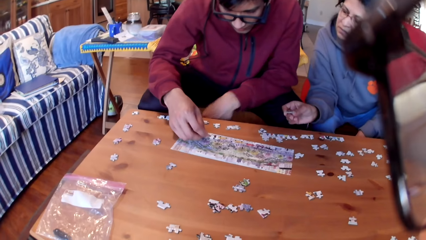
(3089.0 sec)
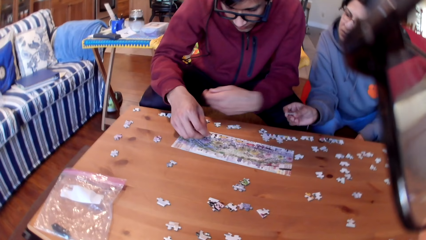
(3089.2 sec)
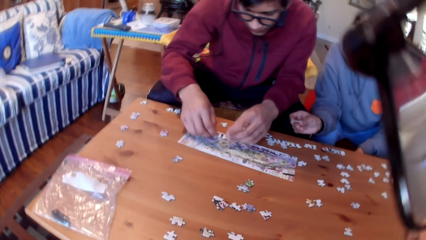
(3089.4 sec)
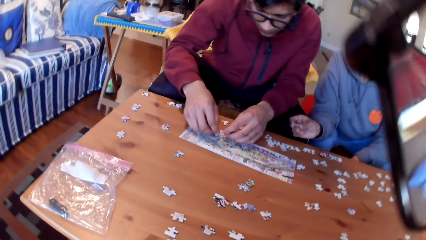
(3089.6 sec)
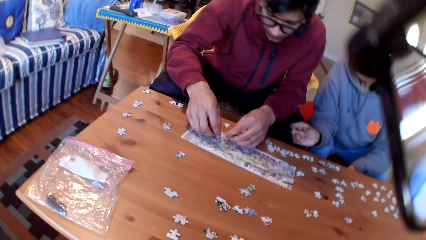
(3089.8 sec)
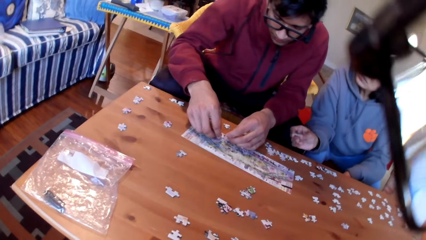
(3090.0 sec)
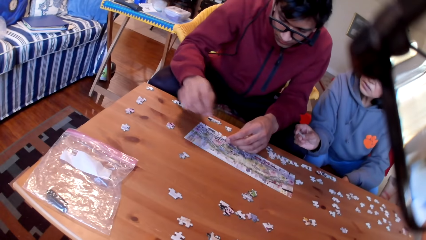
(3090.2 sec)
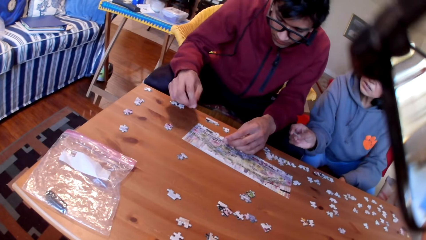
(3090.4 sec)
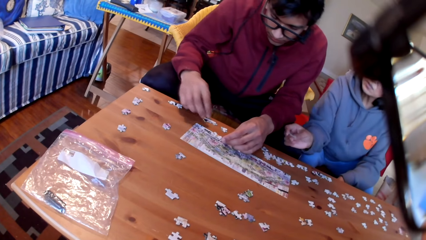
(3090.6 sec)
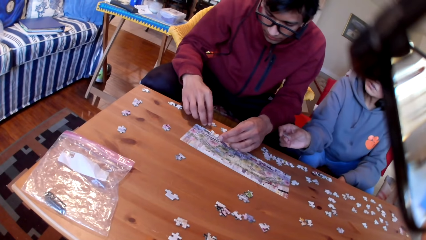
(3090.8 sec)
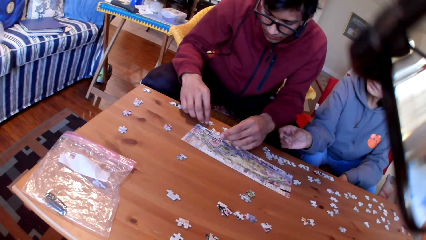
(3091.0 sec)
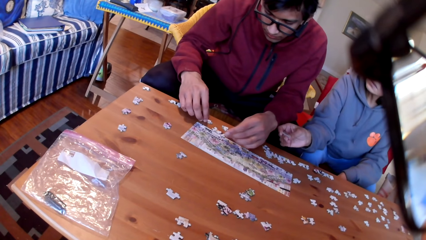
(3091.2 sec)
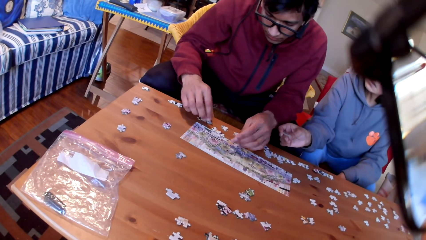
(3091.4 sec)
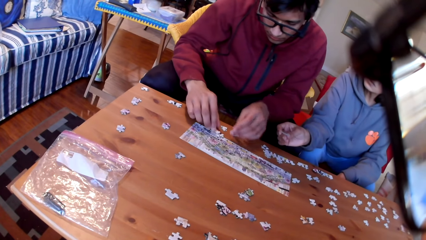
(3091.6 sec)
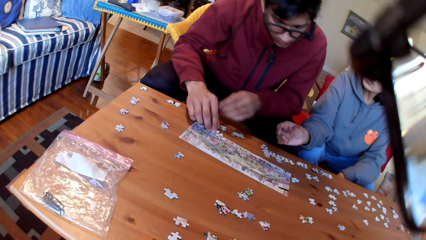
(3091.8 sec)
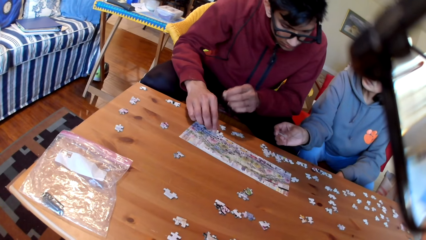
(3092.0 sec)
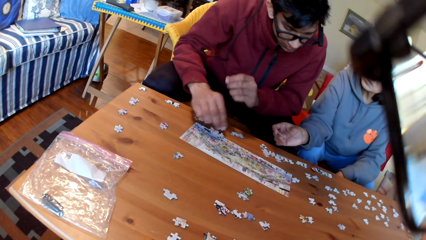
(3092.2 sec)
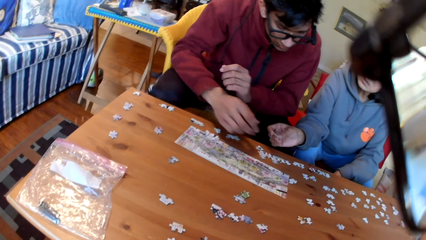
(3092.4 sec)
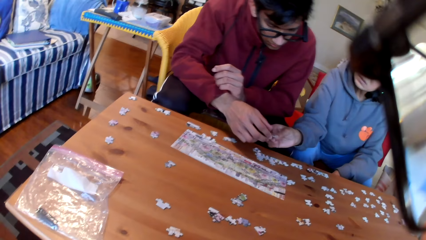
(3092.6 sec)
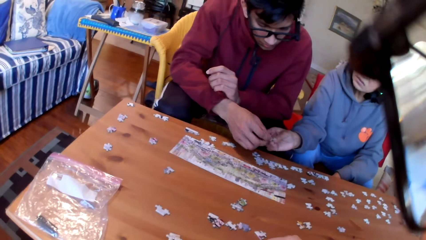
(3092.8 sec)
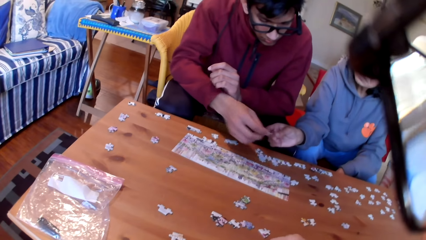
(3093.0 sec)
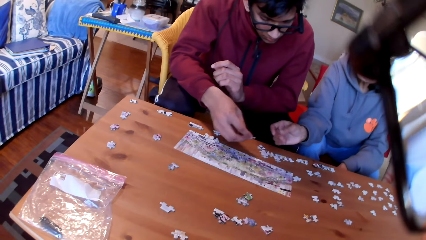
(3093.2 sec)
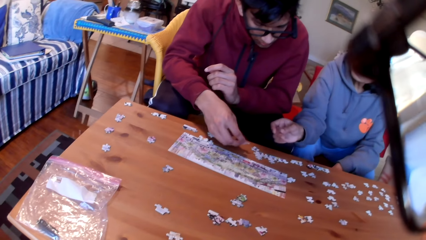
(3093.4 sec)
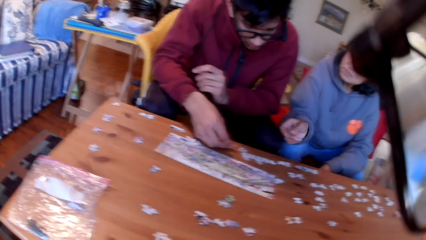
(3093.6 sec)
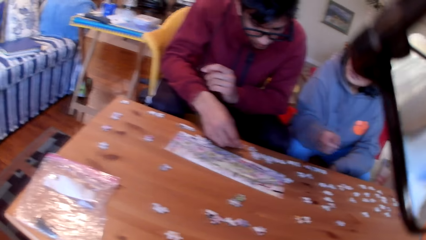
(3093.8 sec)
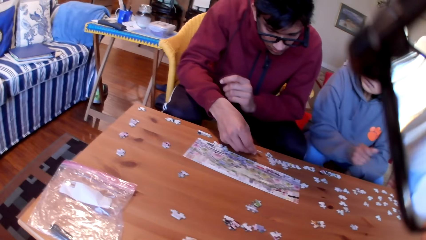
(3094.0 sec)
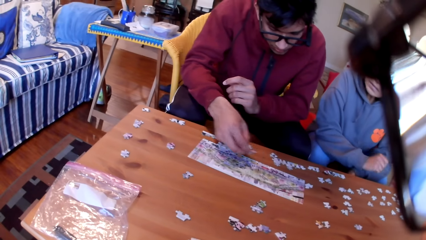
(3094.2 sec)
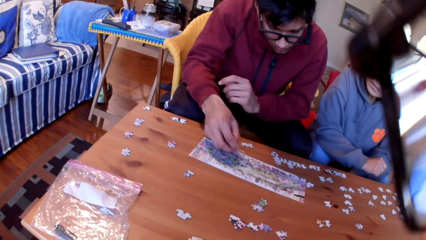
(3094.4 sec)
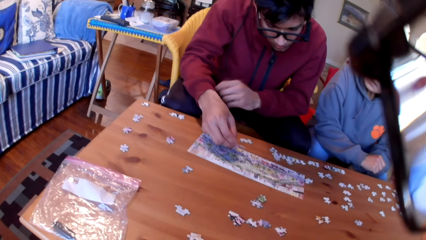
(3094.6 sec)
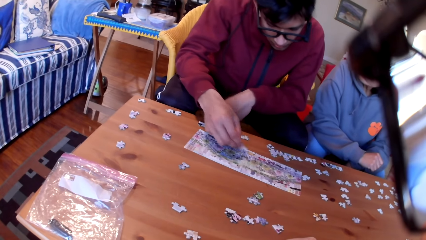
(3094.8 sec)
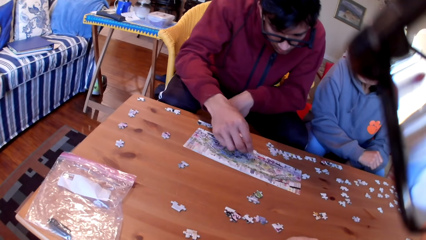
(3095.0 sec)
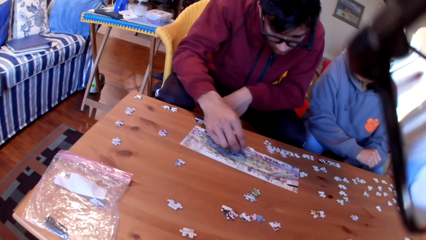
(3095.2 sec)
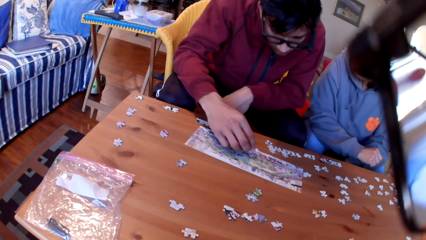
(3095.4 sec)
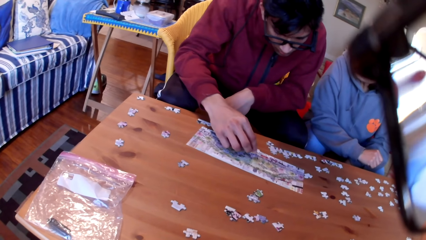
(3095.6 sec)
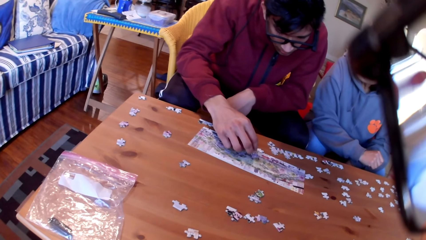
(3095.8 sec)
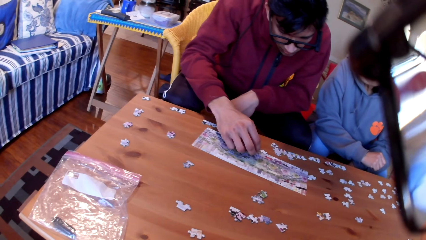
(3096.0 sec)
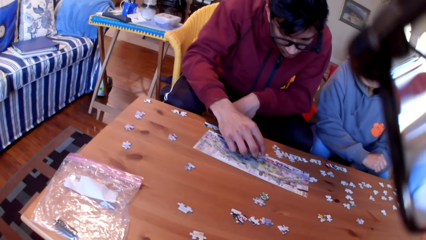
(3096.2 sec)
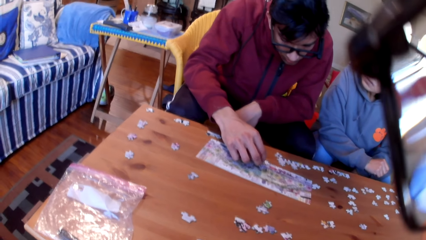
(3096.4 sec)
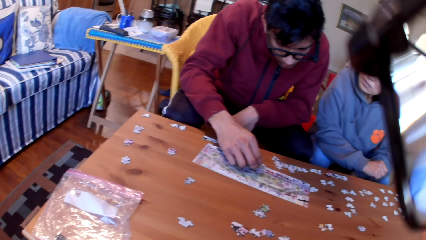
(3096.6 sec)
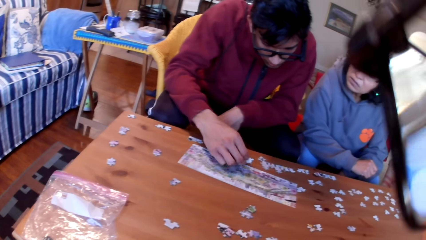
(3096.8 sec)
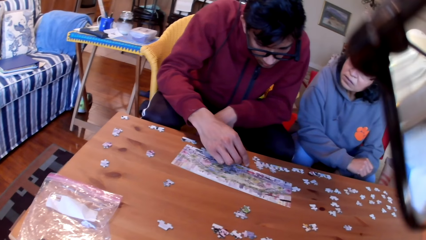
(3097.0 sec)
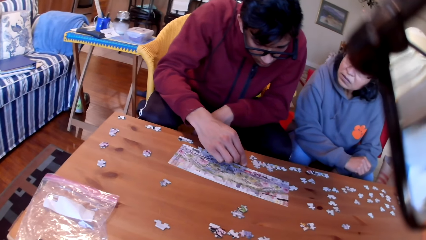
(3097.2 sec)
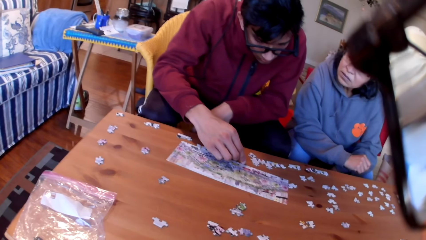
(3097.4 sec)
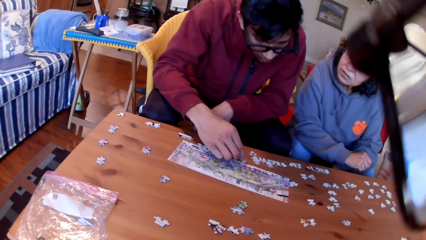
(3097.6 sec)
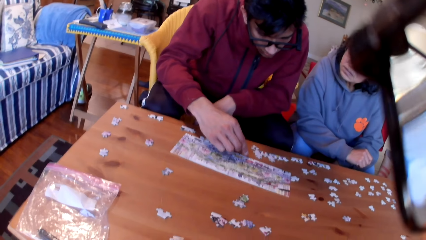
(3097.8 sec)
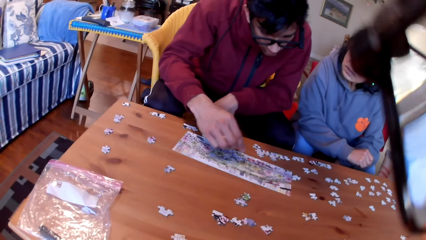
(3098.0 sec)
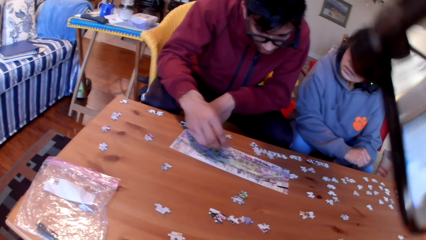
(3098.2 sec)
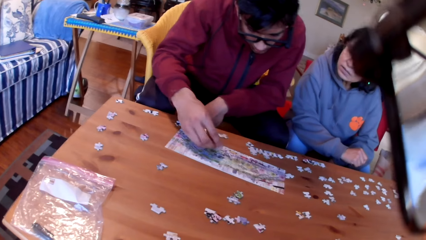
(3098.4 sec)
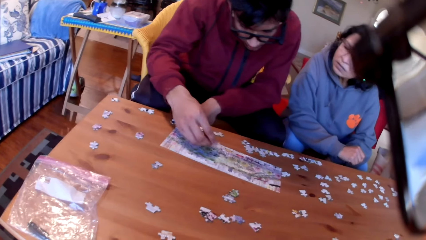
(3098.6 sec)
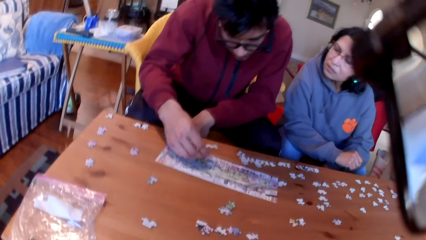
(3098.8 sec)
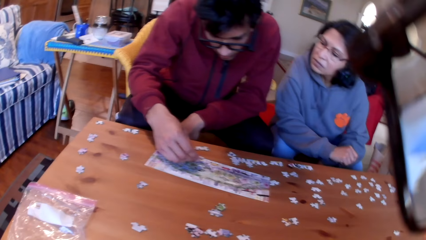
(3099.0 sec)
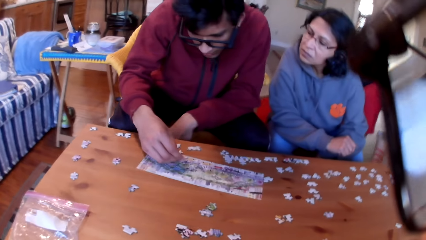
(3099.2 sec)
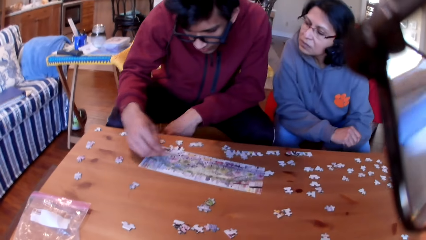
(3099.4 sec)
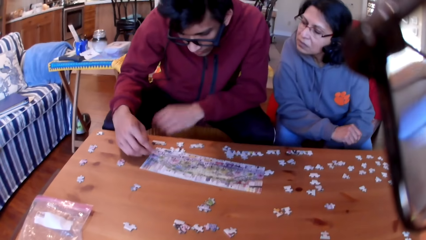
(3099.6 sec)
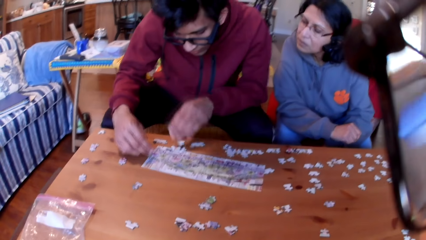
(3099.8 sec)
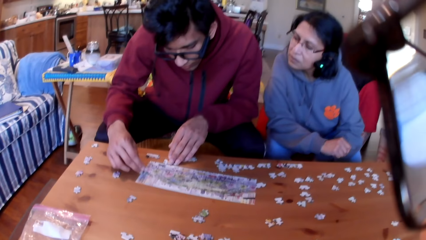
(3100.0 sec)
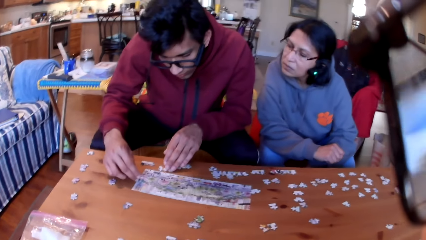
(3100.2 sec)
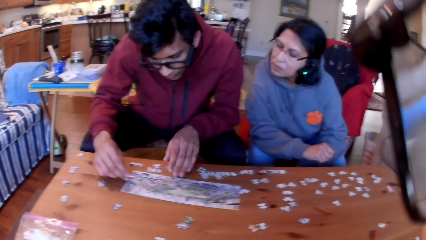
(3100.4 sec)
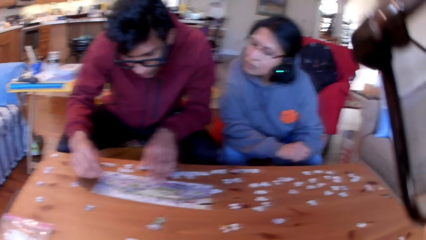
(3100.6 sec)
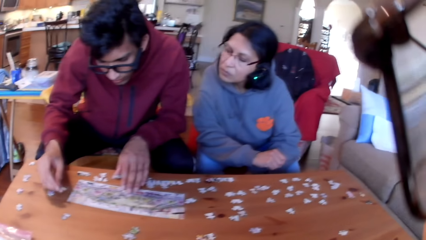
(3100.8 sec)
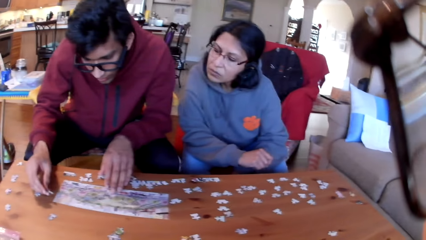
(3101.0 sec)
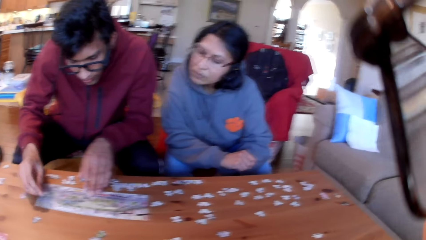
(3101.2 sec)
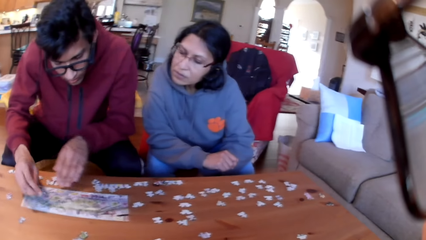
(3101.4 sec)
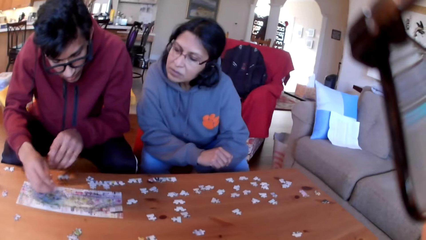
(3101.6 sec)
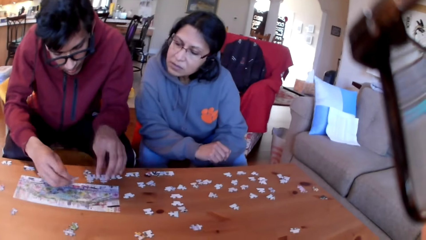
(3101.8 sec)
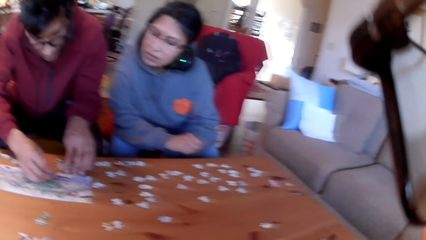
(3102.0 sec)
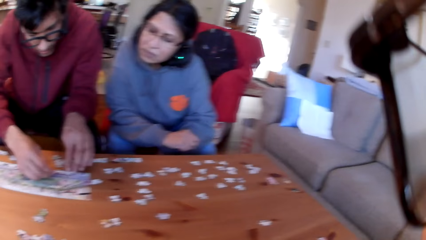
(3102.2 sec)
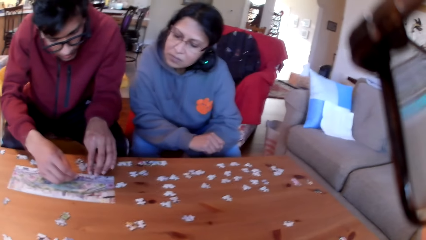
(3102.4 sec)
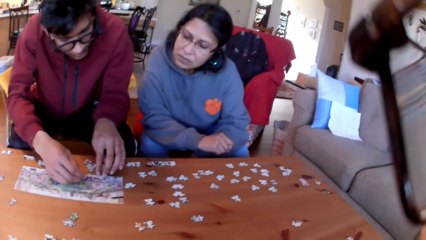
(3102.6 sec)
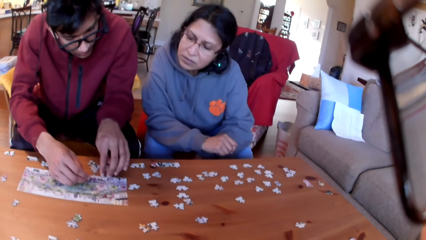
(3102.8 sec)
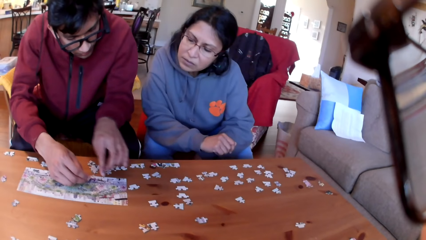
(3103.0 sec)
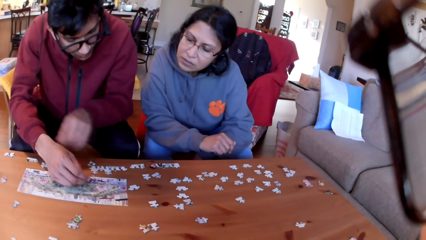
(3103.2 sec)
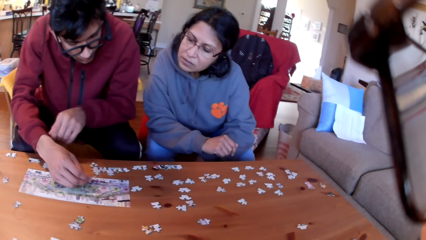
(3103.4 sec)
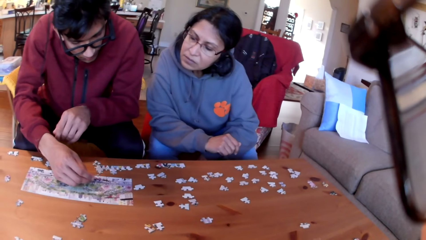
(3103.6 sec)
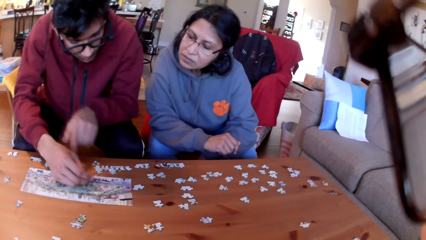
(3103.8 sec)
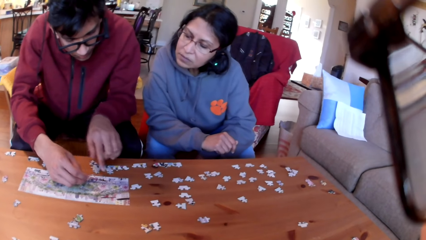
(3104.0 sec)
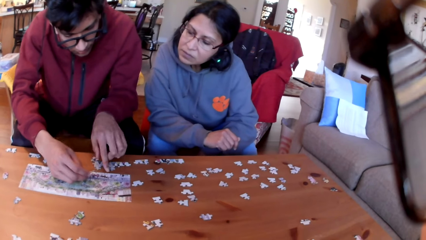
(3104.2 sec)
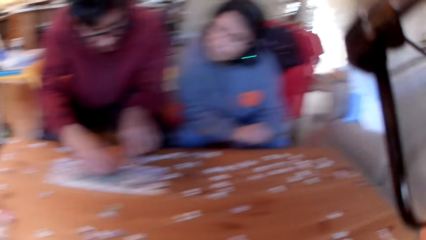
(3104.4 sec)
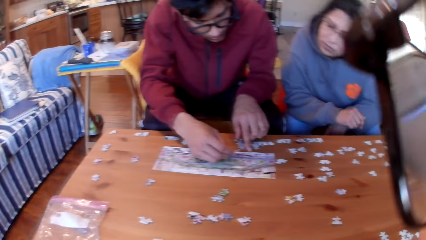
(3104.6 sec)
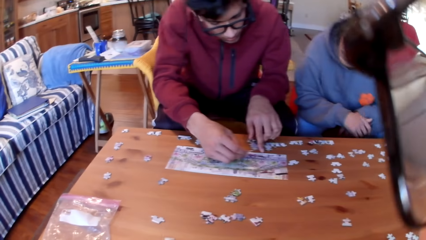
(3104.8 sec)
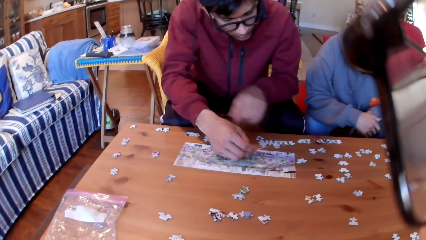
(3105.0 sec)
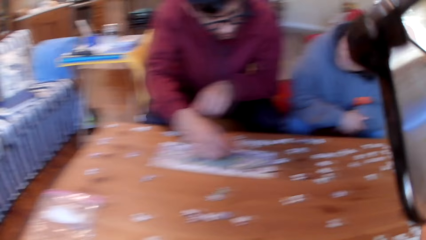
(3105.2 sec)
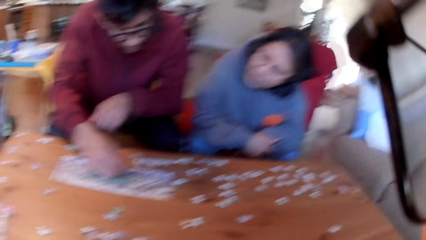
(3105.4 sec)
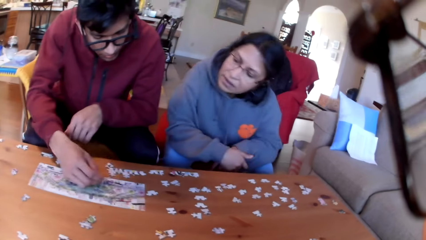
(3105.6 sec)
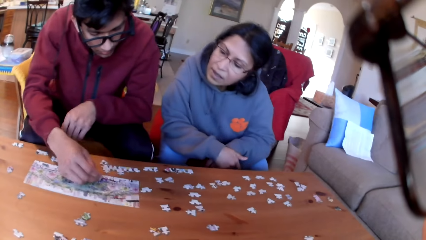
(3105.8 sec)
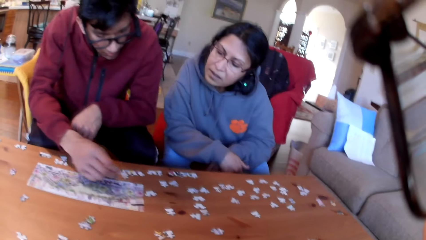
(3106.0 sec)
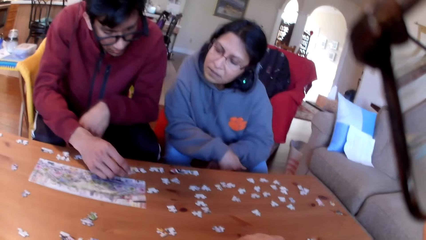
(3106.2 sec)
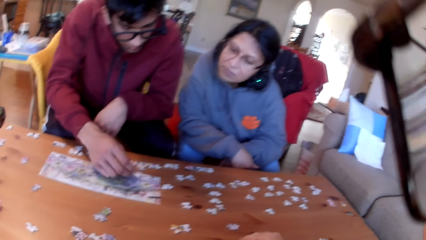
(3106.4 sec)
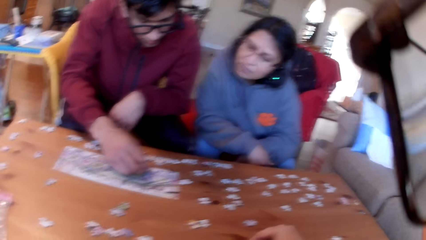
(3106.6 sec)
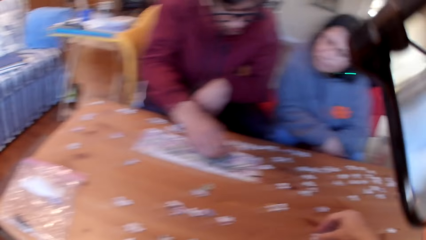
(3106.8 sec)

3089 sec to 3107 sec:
A man takes a puzzle from a woman. The man looks at the puzzle and places the puzzle on the table. The man arranges the jigsaw puzzle. The man touches a paper. The camera wearer looks at the table. They take a paper.
